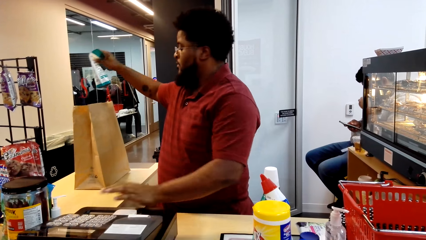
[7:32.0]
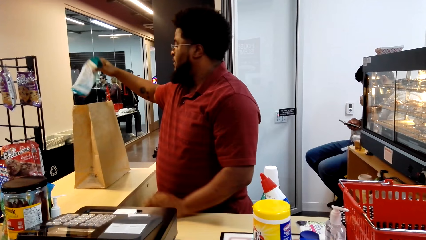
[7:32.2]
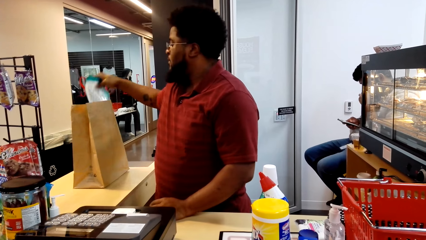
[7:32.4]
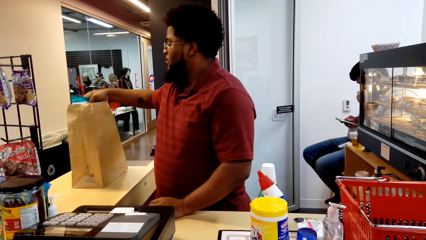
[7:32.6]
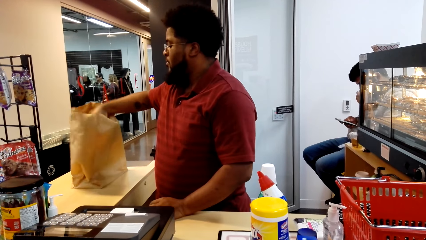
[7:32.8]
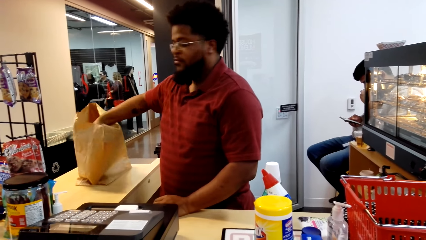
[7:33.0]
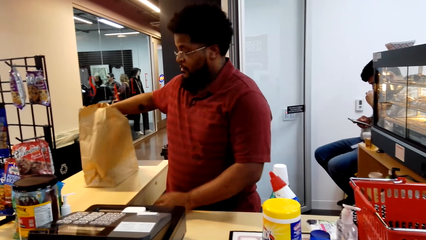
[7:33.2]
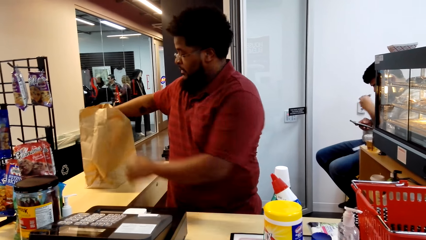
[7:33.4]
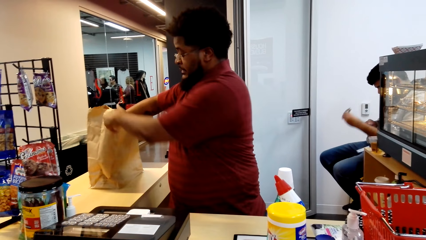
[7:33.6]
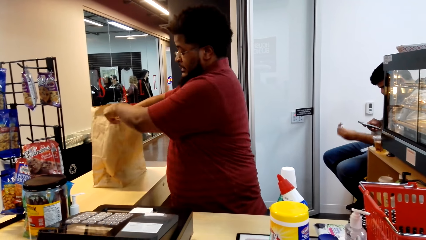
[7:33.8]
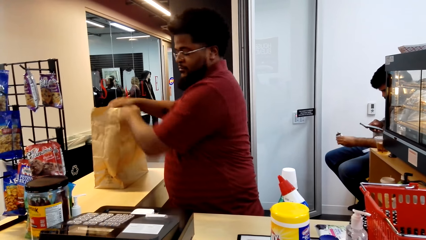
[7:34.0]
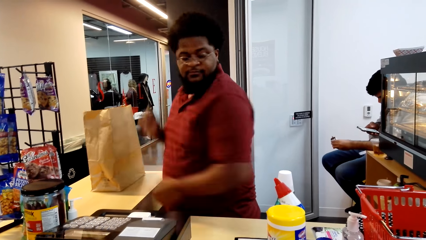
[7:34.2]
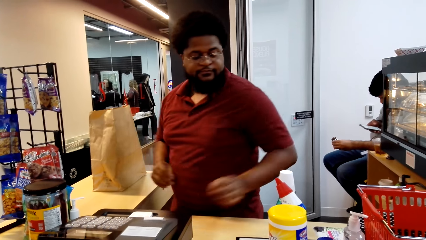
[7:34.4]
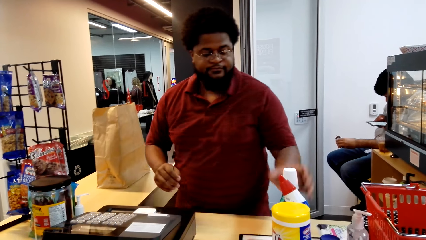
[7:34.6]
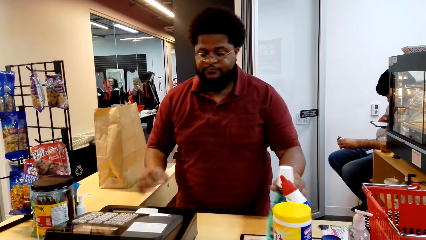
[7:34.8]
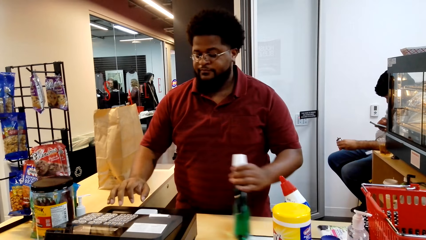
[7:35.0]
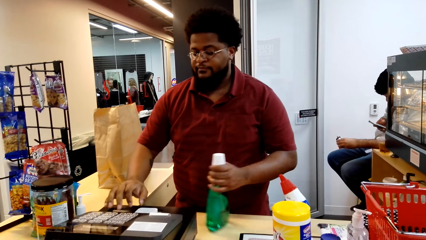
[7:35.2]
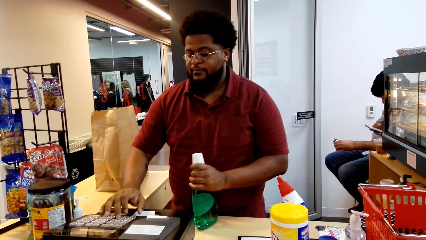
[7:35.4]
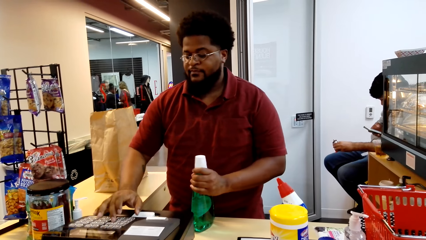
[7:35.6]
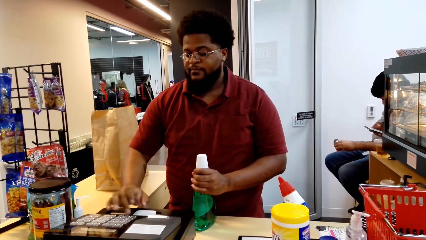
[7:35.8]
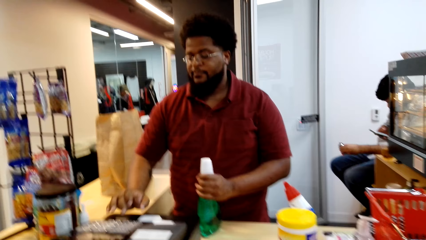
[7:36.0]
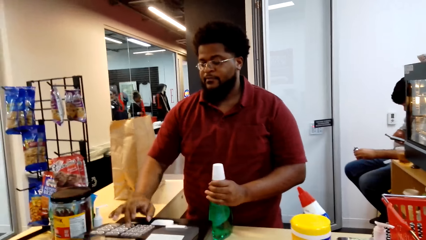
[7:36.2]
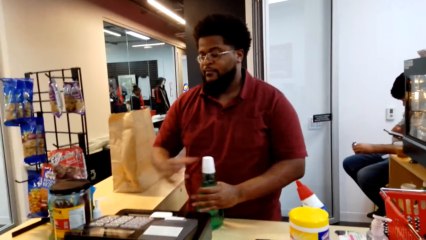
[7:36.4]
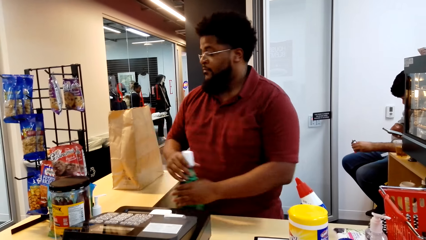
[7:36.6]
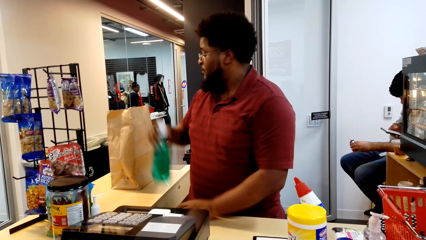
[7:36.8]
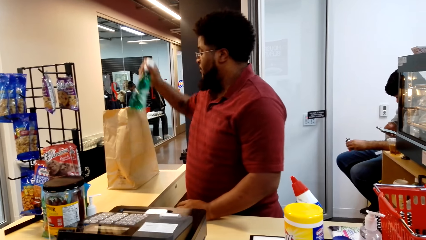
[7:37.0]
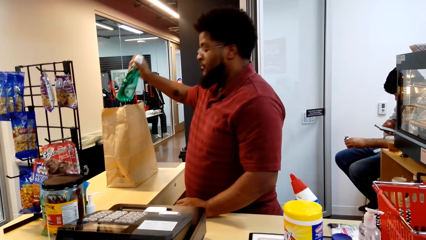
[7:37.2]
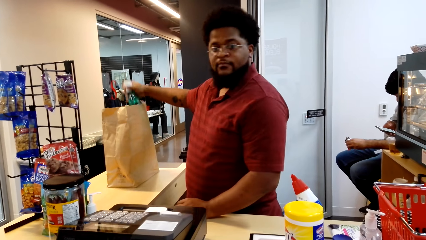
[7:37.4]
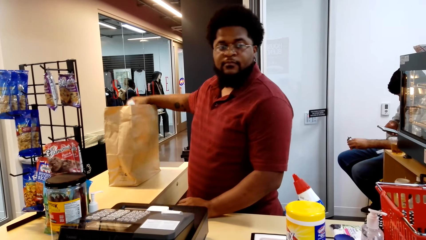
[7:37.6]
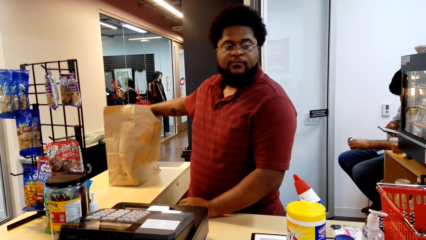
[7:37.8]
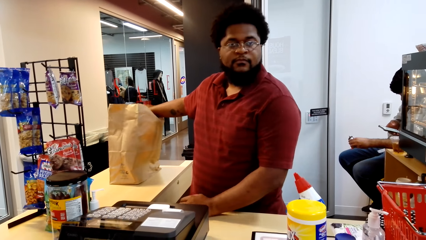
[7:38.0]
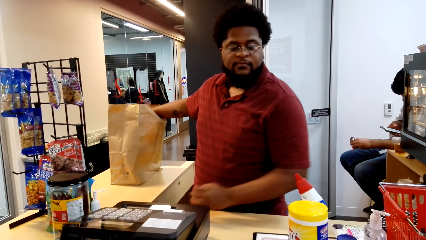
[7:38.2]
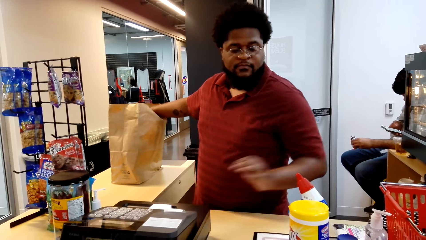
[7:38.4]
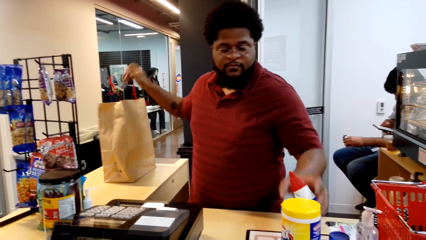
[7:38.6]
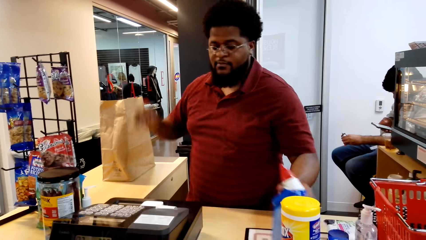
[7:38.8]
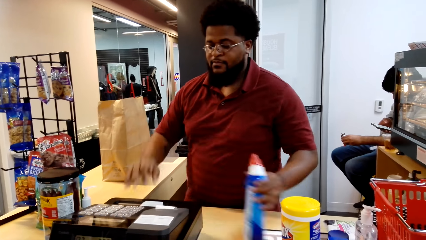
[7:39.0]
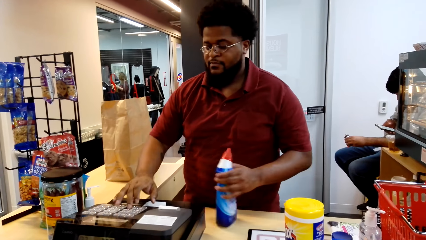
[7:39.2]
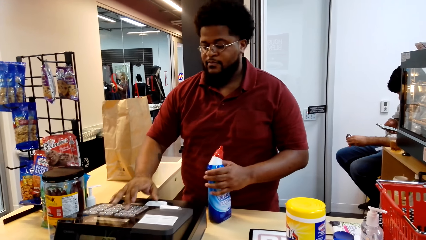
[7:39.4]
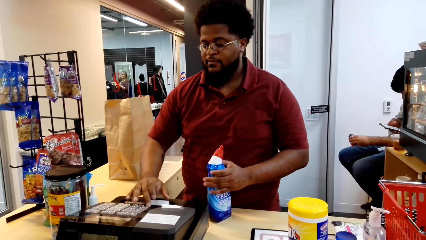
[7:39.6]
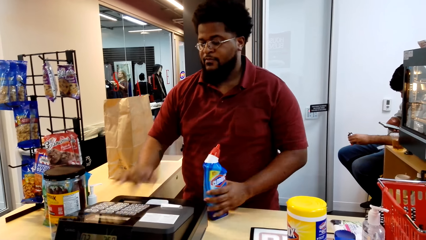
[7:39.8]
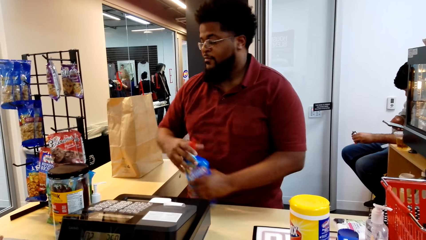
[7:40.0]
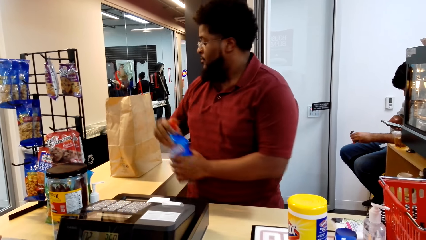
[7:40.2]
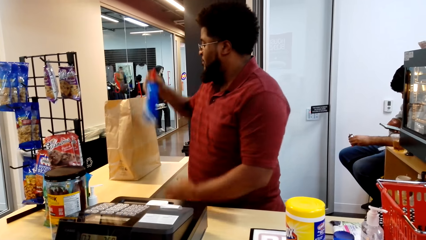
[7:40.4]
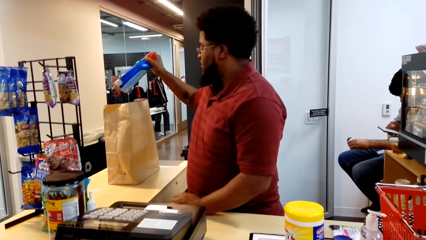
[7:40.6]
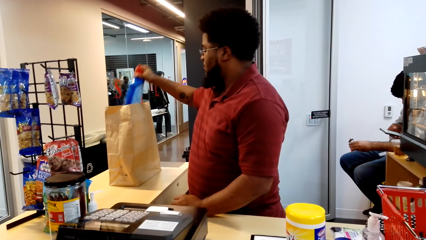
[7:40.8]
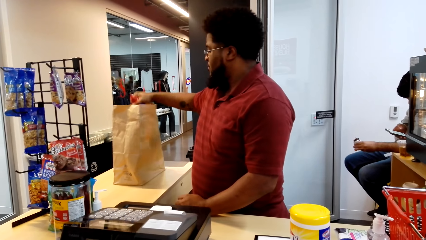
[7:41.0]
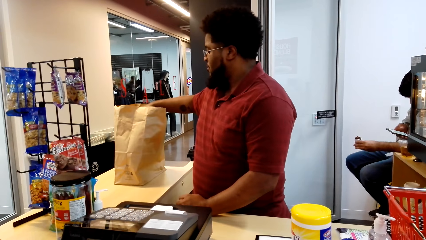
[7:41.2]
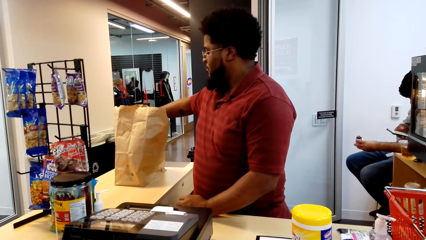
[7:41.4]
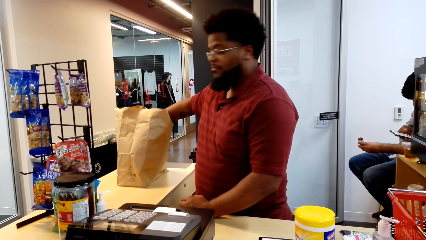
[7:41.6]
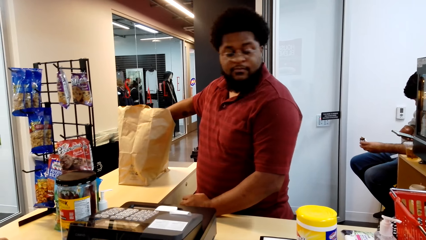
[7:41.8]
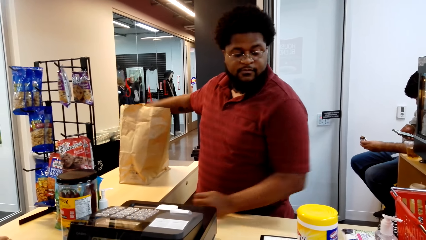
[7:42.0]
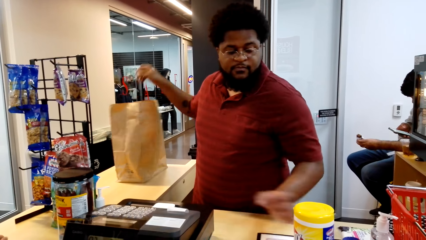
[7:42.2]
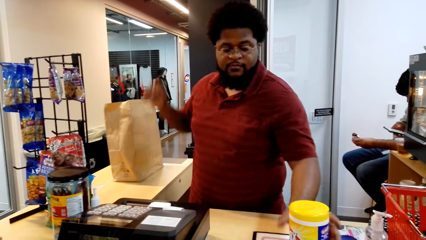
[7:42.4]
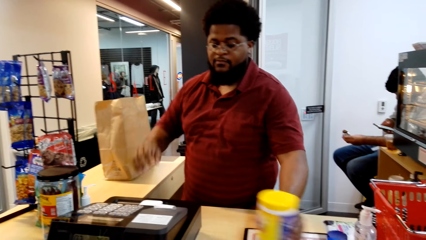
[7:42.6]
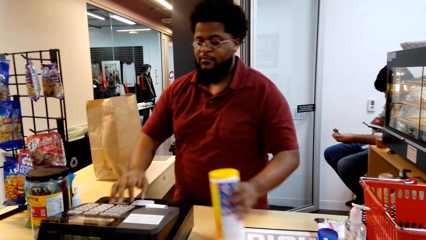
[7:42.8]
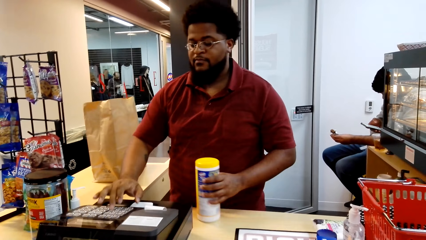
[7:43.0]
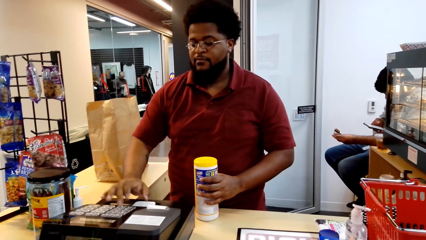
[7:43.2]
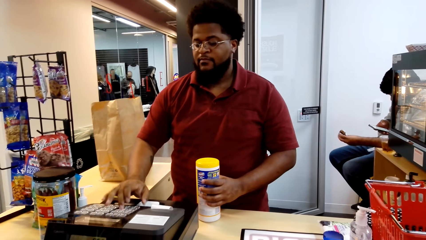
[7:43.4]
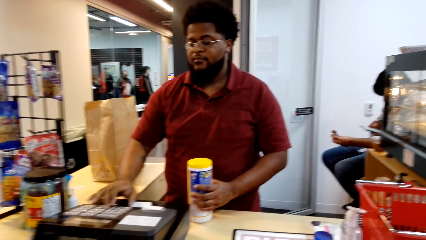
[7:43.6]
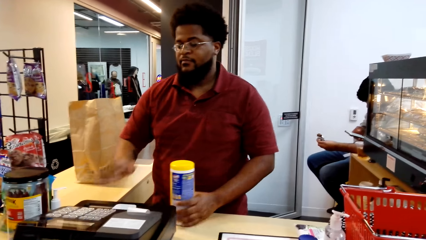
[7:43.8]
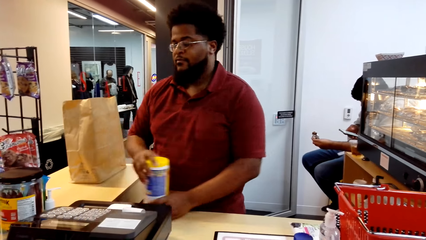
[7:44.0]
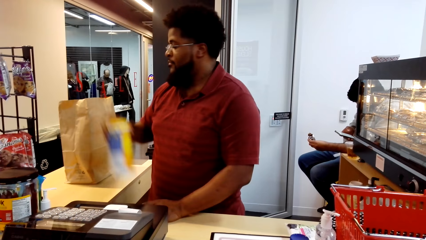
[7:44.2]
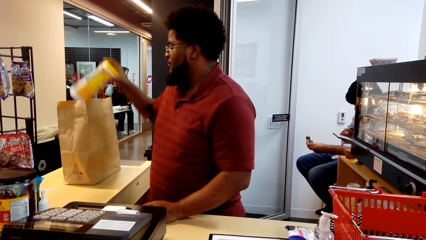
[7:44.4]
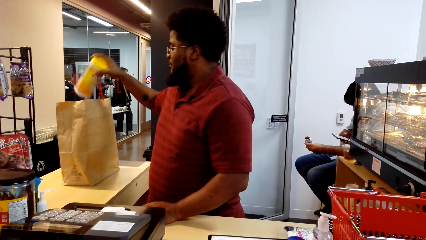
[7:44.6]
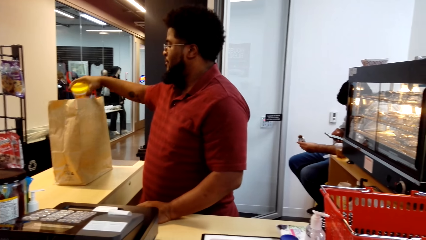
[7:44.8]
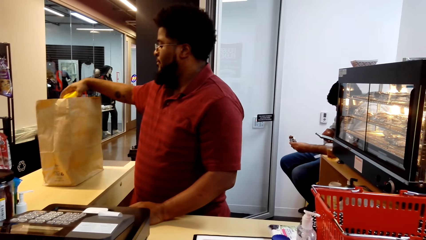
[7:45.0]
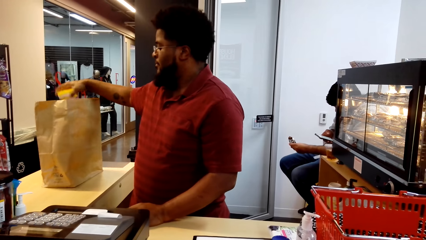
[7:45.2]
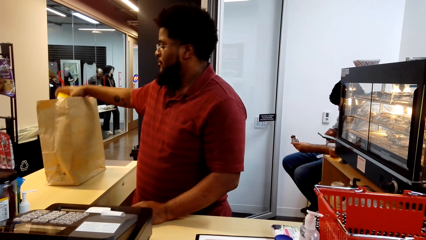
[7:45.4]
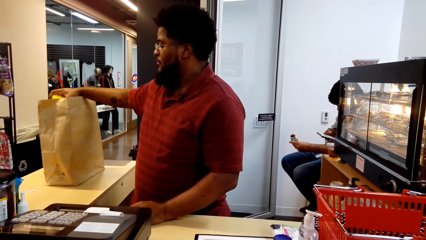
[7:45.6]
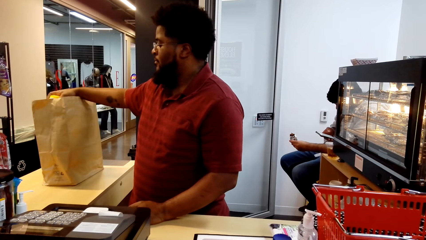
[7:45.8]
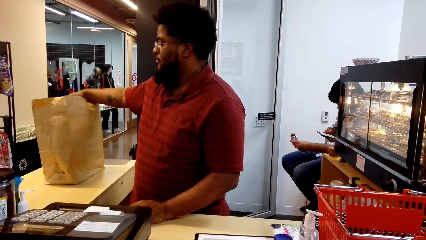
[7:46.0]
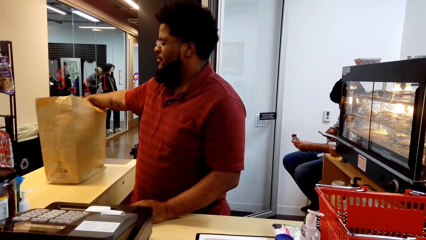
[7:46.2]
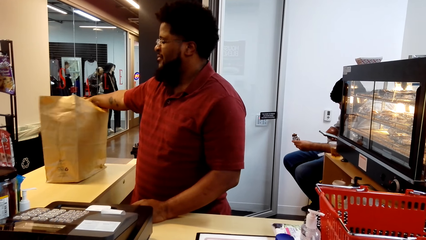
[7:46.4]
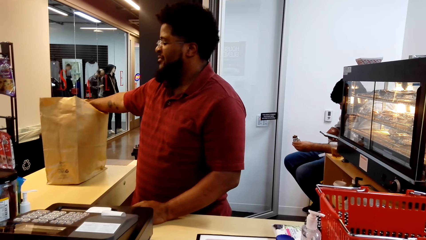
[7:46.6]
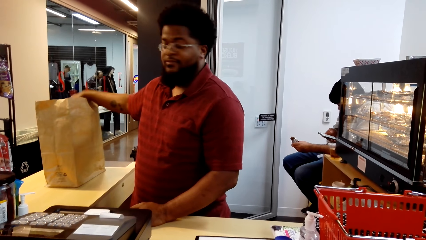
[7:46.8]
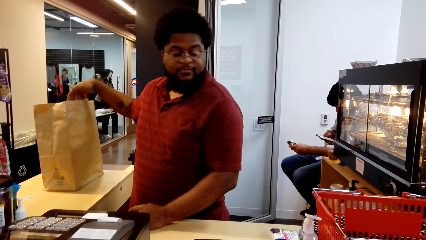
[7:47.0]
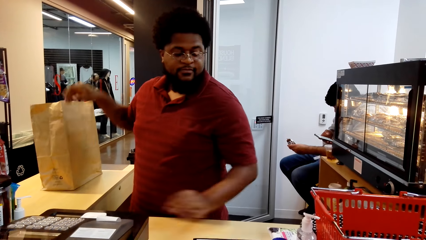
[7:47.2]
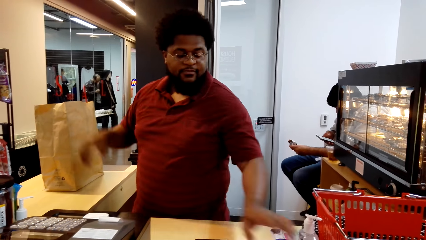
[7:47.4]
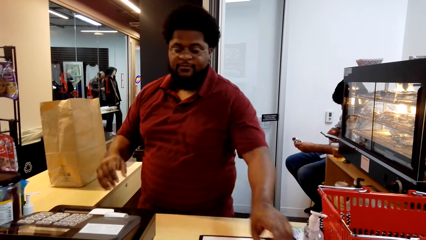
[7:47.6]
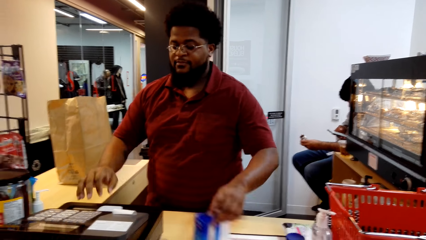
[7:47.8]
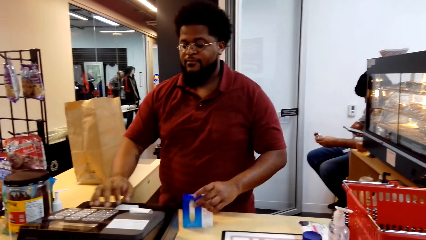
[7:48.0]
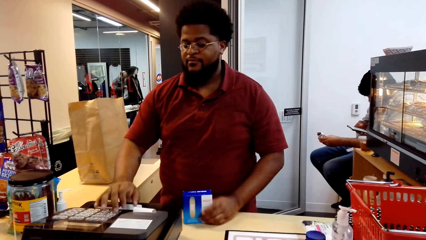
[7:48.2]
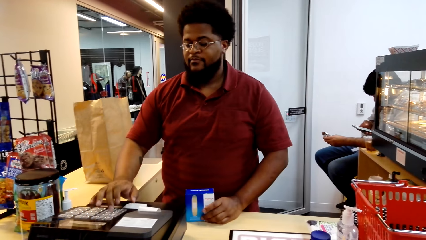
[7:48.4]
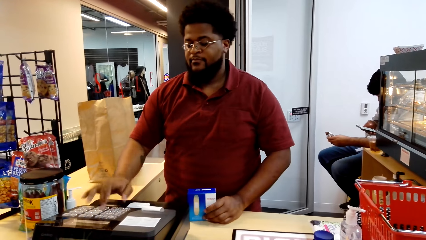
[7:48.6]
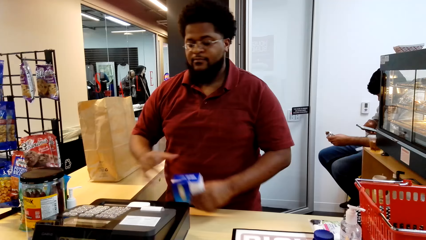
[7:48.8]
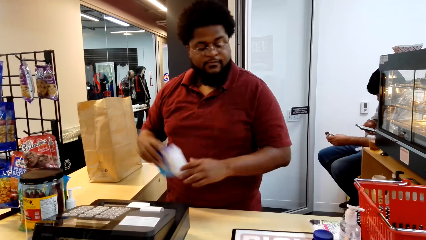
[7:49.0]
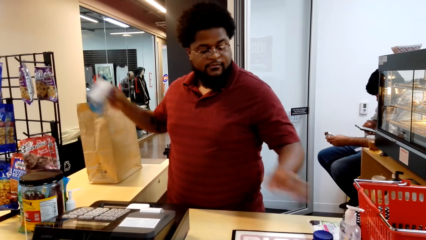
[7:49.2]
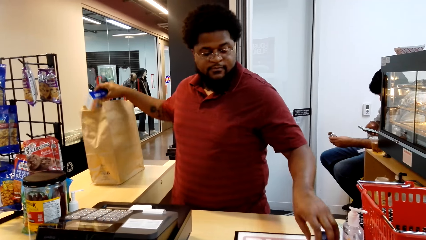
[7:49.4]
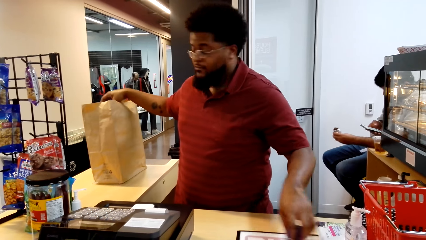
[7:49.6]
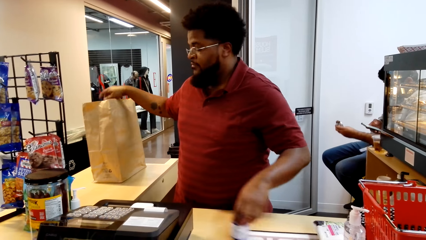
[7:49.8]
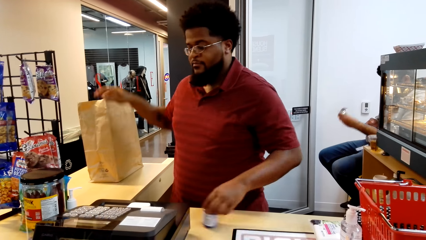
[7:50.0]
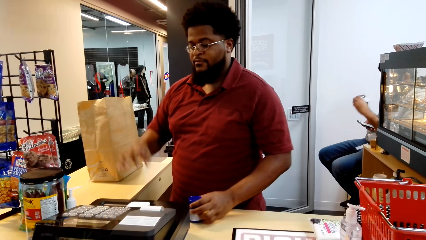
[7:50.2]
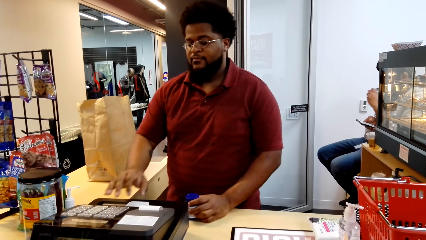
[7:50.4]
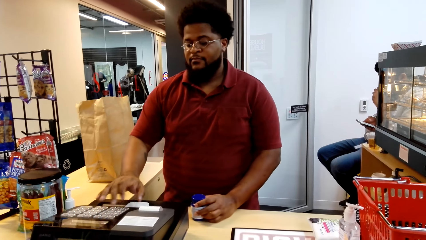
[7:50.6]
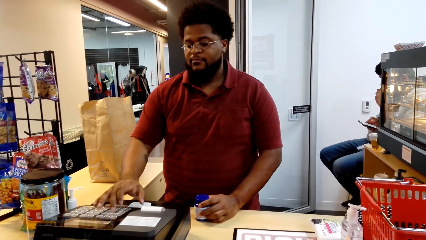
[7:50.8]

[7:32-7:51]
The cashier presses the cash register machine. The cashier puts the paper in the shopping bag and holds the shopping bag. The cashier takes a bottle and presses the cash register machine. The cashier puts the bottle on the right hand and puts the bottle in the shopping bag. The cashier takes another bottle and presses the cash register machine. The cashier puts the bottle on the right hand and puts the bottle in the shopping bag. The cashier takes a container and presses the cash register machine. The cashier puts the container on the right hand and puts the container in the shopping bag. The cashier takes a box and presses the cash register machine. The cashier puts the box on the right hand, takes another container and puts the box in the shopping bag.
